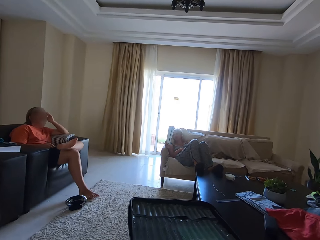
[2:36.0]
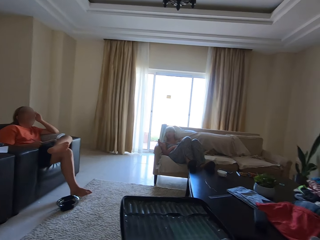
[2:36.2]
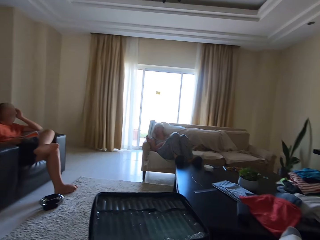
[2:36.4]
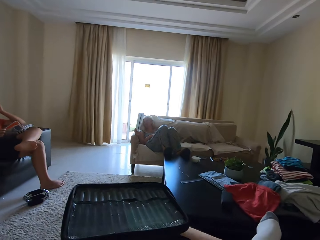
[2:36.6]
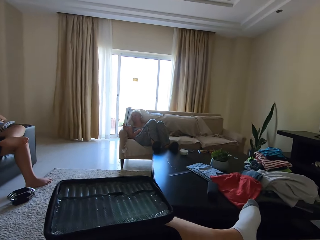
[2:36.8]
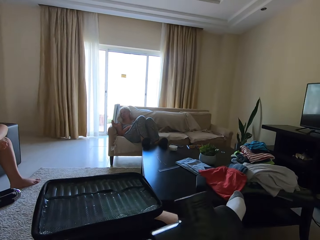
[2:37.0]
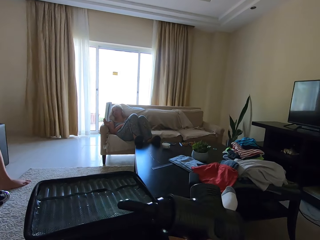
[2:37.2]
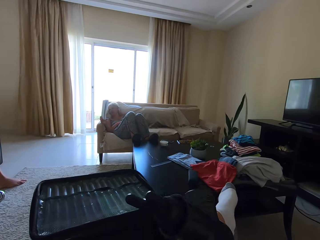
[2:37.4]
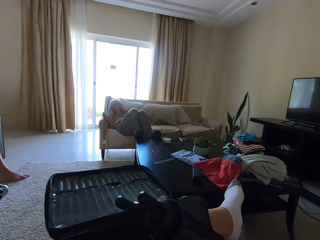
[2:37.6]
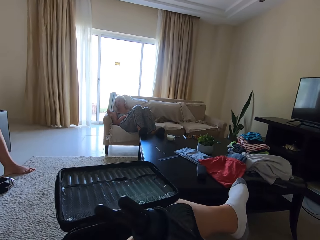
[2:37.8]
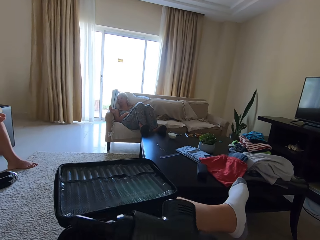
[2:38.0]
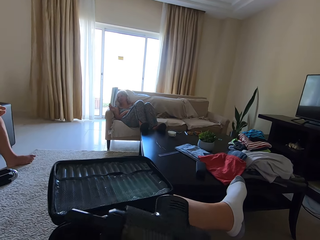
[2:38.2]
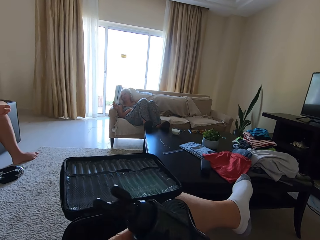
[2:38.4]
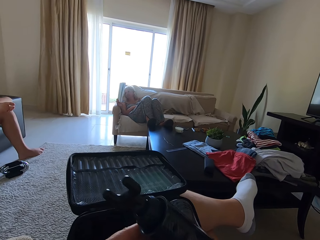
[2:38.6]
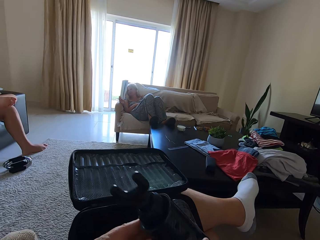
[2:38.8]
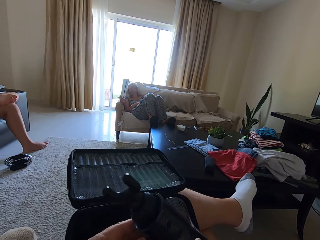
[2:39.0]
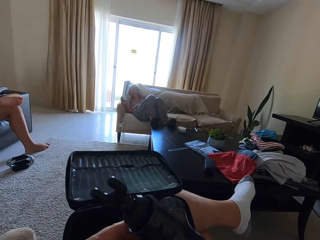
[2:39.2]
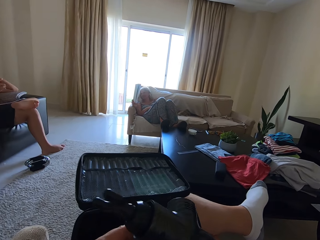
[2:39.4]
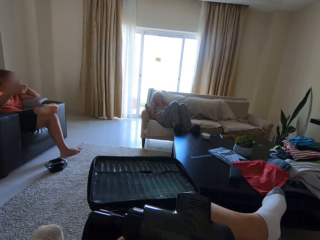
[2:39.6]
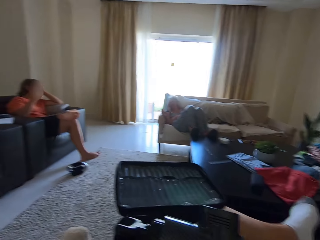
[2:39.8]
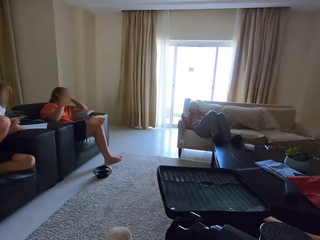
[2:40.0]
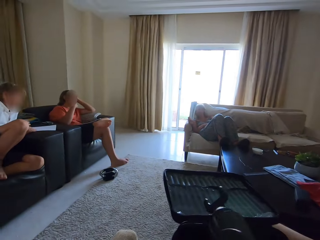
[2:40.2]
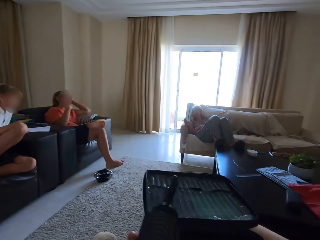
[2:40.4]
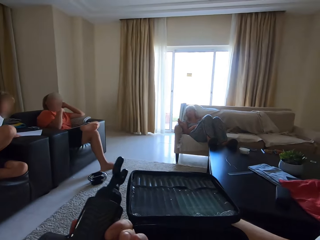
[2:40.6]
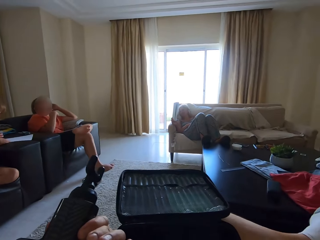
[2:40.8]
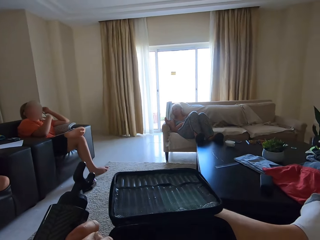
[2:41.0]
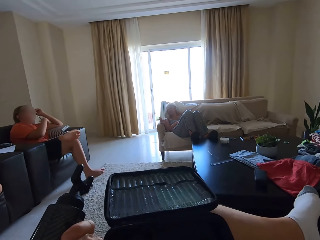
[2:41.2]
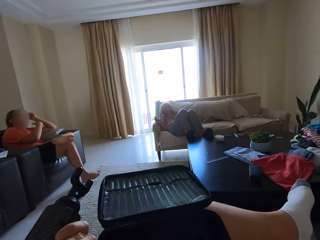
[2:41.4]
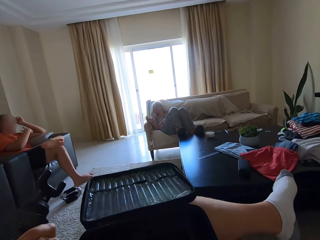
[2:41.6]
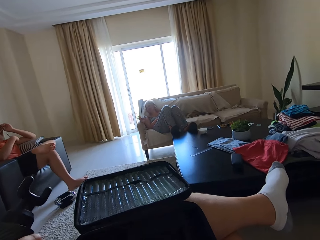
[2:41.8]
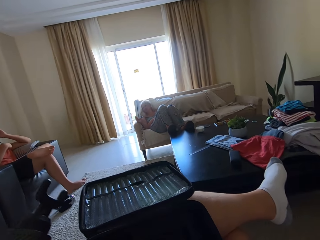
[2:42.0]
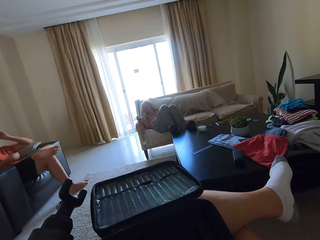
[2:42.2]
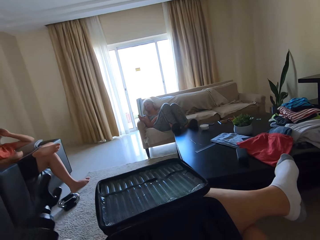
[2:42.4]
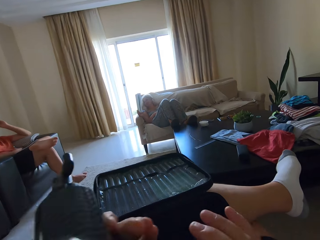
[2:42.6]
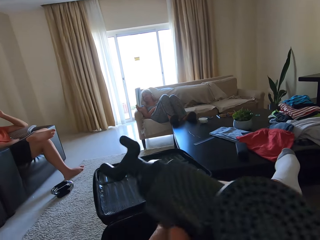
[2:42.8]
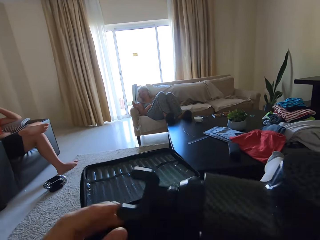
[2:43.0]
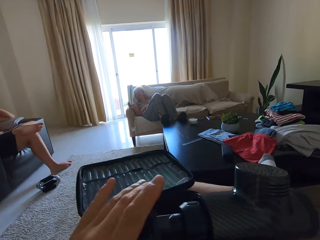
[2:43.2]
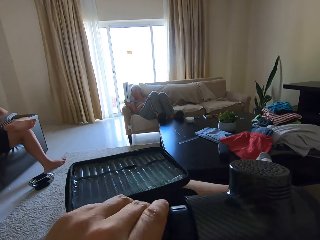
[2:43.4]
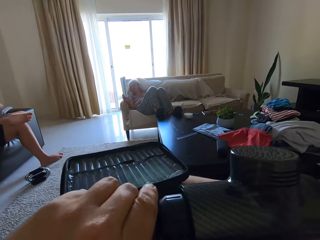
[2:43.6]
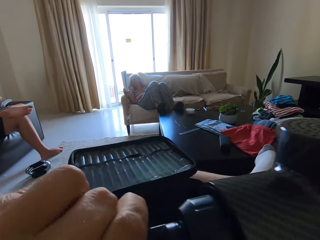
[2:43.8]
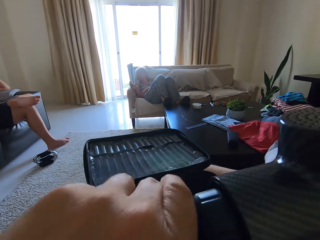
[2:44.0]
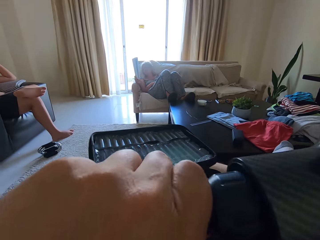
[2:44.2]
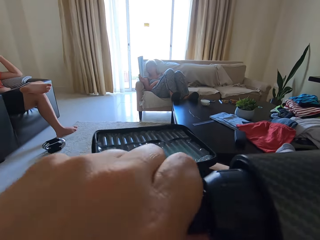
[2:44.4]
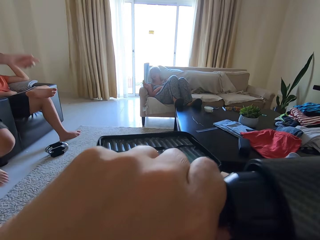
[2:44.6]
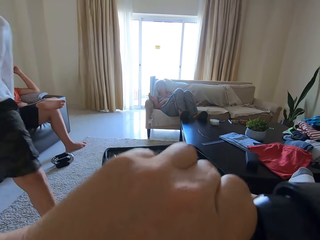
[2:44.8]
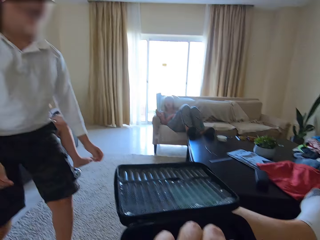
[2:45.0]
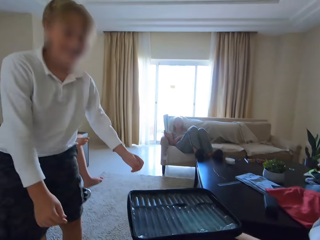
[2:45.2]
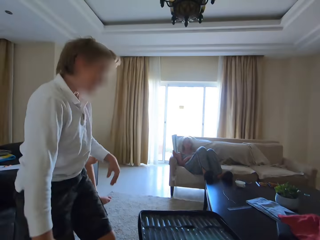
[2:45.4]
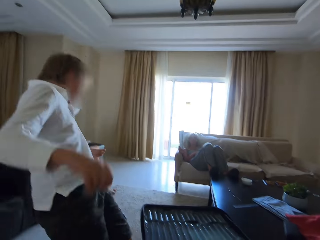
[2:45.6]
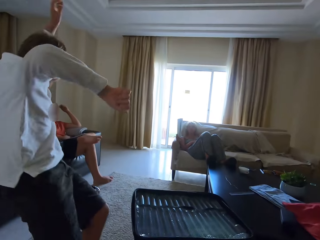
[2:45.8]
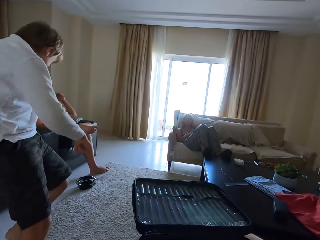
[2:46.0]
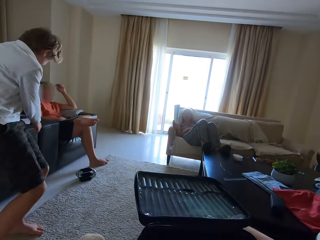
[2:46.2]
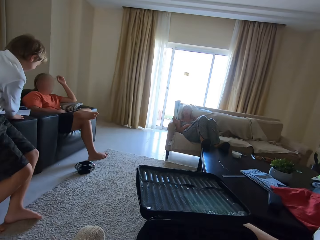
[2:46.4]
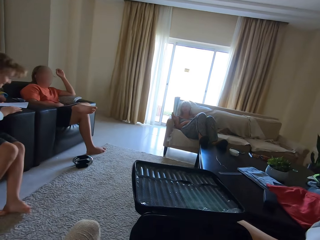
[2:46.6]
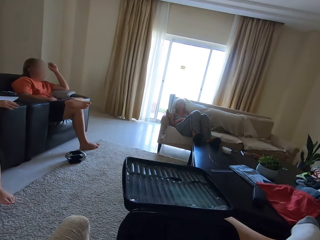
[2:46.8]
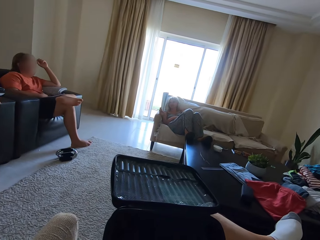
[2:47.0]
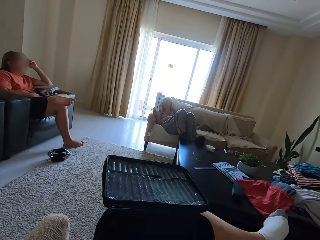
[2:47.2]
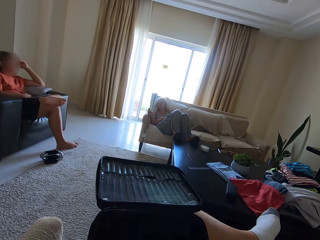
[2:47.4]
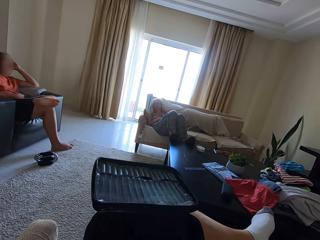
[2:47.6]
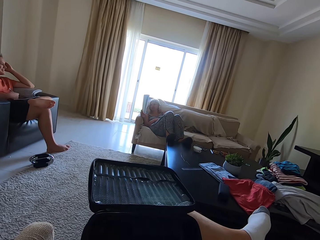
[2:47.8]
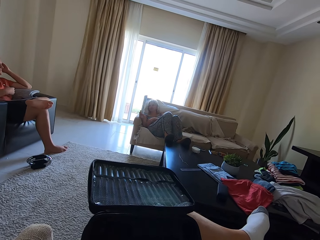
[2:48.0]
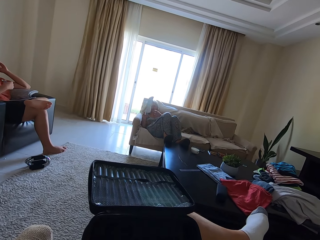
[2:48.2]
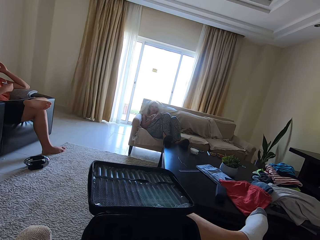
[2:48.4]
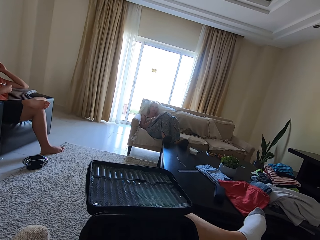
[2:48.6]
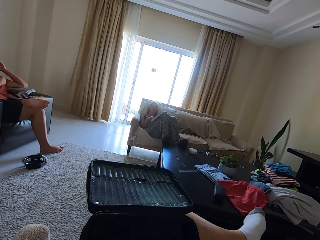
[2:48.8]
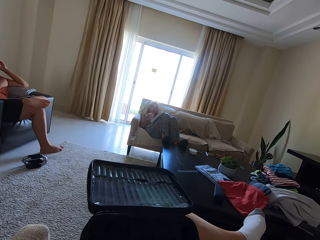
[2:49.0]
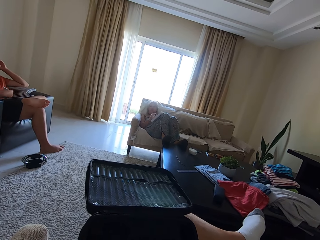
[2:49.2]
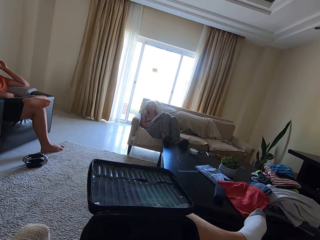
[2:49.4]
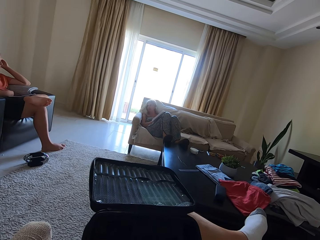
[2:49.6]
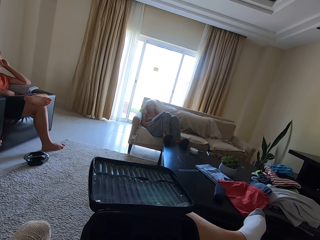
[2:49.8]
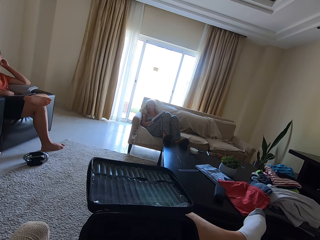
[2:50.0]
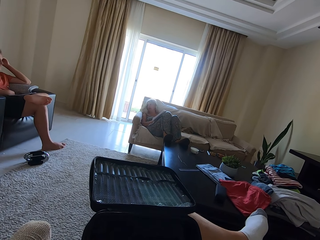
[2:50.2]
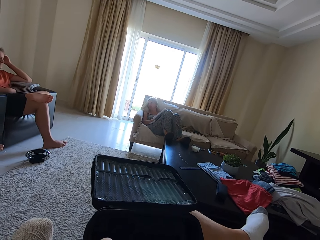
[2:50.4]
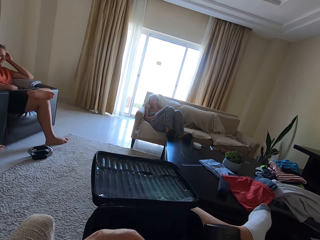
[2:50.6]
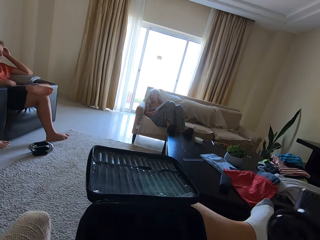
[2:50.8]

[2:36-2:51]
Someone talks. The camera wearer plays with the airplane toy. They laugh and talk. A person laughs. Someone talks. Another person flips on the floor. The first person walks and throws his leg to the camera wearer while laughing. The other person sits on the chair. The first person talks. Someone talks.

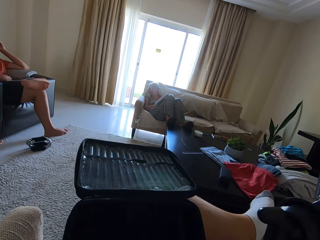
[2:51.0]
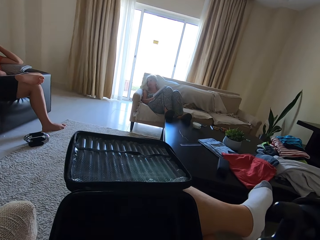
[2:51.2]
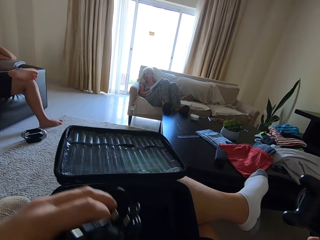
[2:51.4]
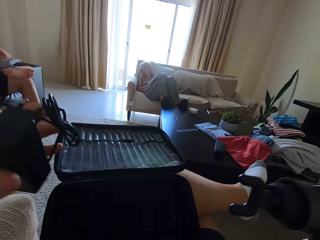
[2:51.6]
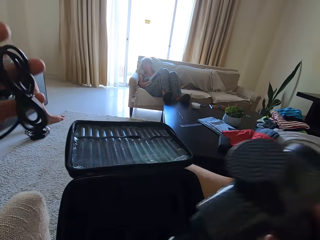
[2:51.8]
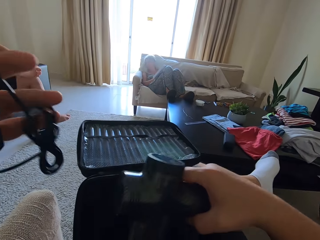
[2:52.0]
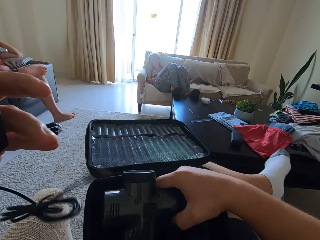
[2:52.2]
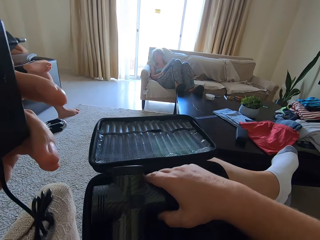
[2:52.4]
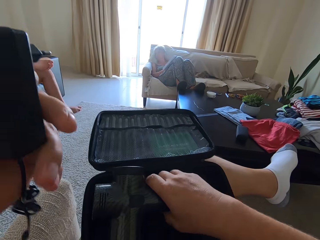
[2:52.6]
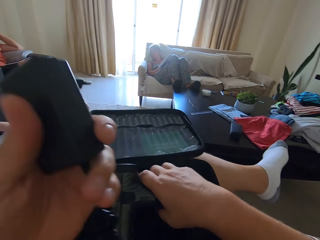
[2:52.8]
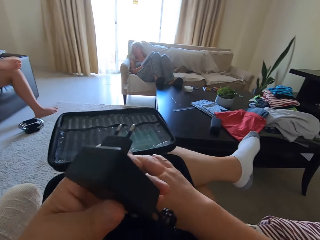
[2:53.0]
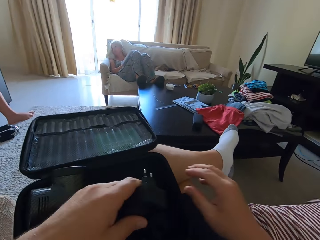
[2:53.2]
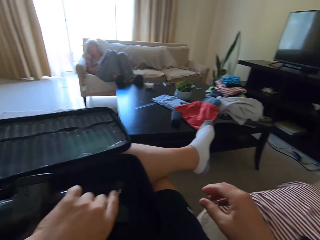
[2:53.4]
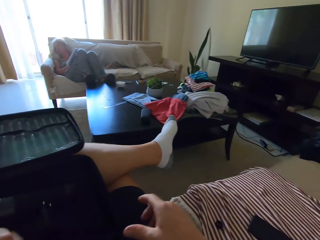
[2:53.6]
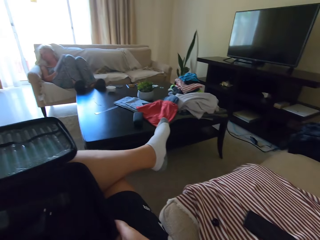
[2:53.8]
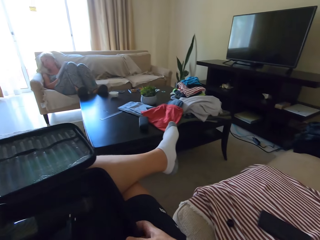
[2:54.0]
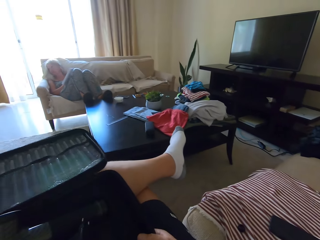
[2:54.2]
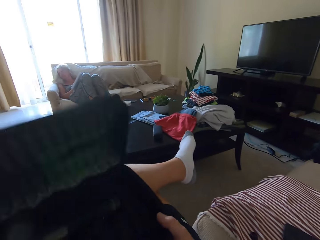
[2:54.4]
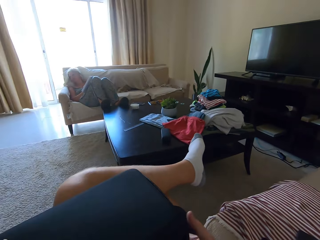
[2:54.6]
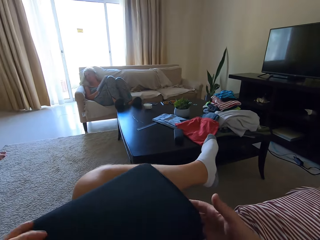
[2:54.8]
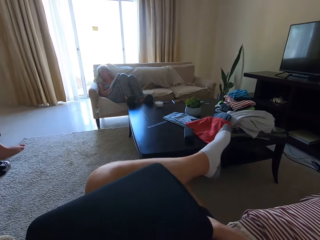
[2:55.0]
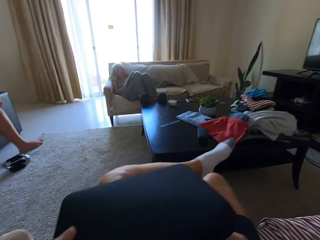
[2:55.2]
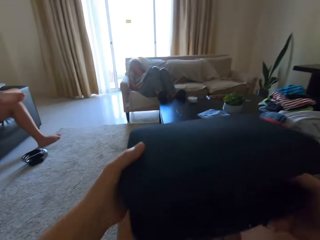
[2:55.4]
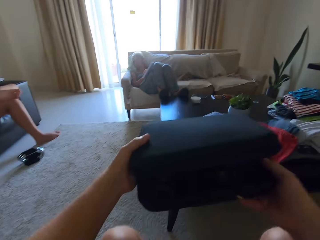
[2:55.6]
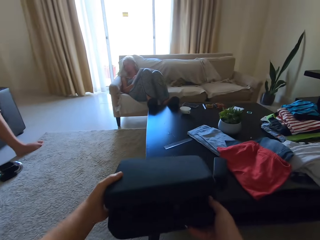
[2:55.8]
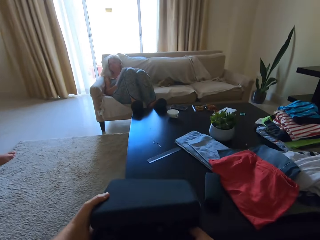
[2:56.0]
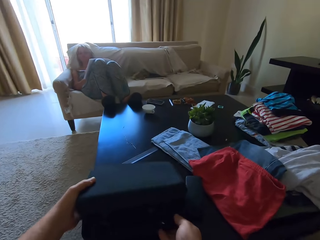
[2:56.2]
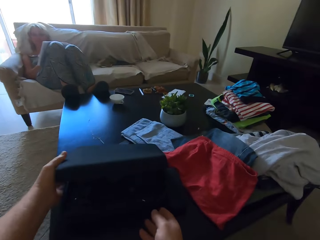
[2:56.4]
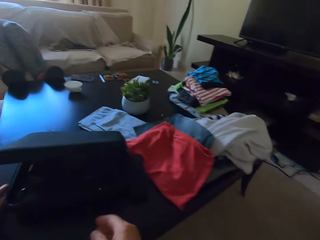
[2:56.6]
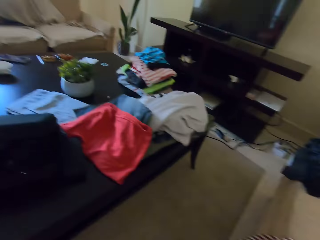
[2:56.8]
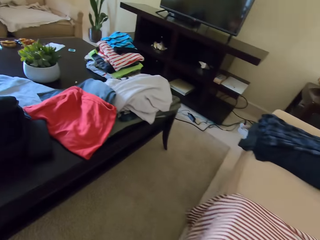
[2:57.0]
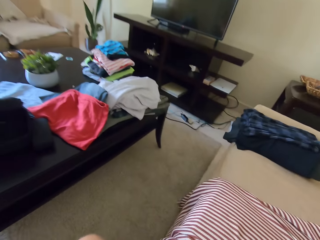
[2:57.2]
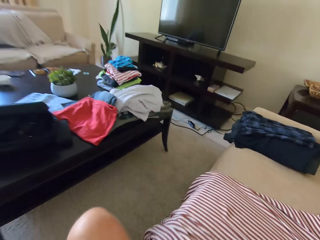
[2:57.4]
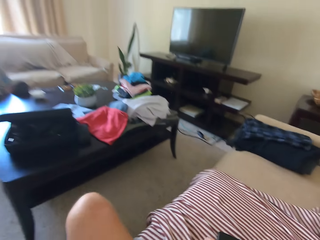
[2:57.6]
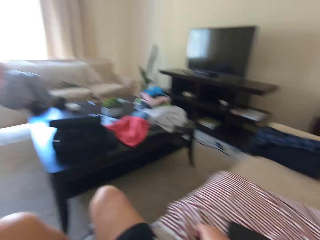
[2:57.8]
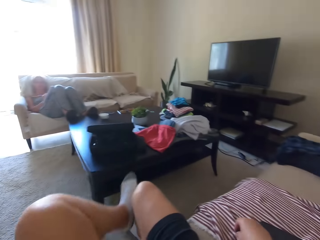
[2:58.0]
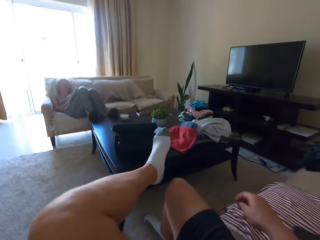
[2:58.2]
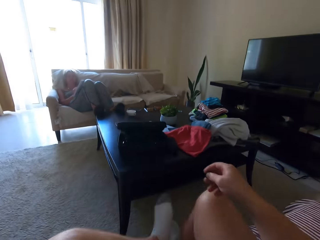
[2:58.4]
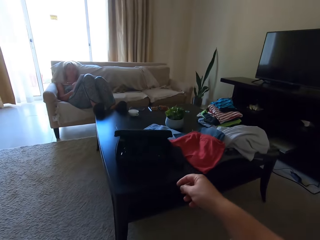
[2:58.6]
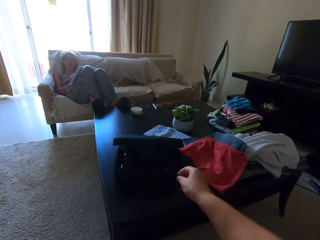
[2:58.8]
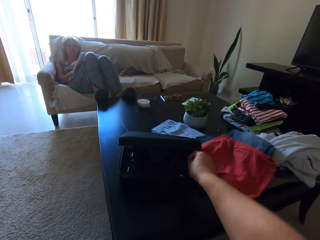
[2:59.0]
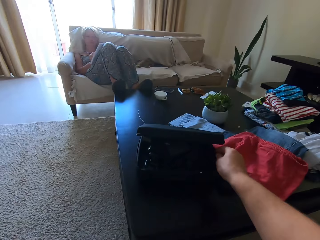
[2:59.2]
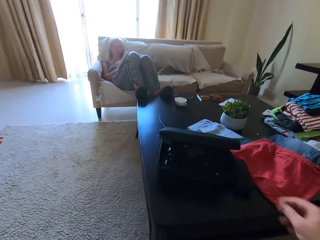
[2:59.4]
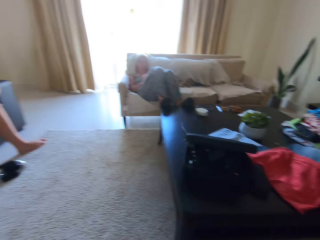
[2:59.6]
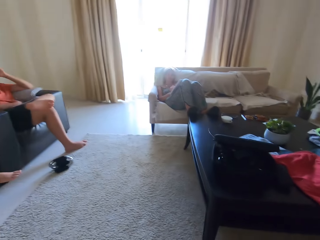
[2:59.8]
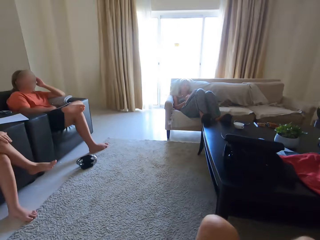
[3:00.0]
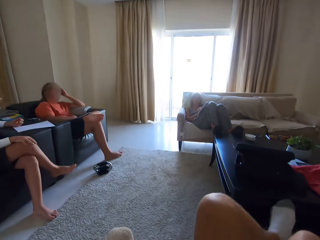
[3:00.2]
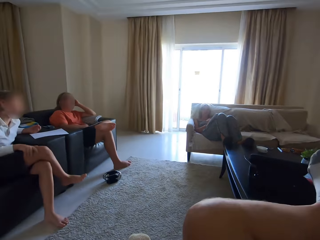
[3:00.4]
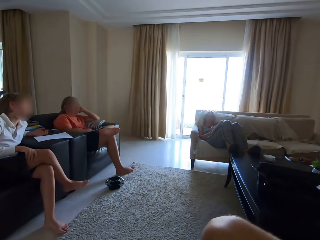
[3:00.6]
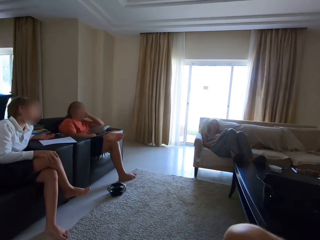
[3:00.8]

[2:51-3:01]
A person talks. The camera wearer straightens a charger. They put the charger in a suitcase, close the suitcase, and put the suitcase on a table. They talk. They align the charger in the suitcase. They cross the legs.
